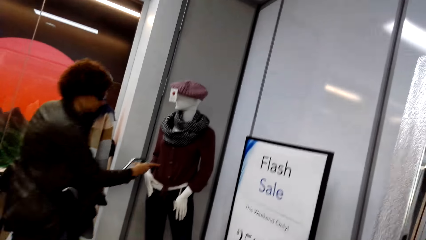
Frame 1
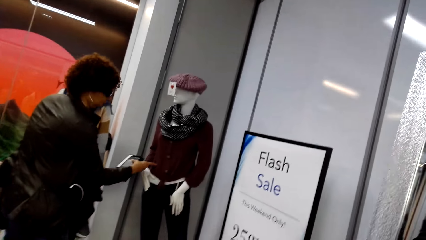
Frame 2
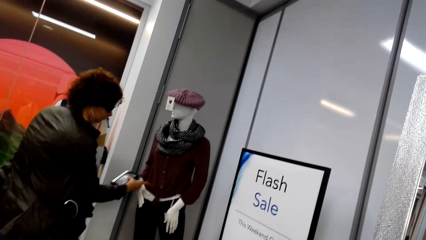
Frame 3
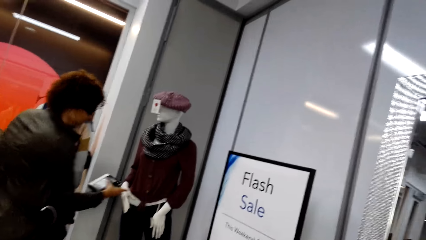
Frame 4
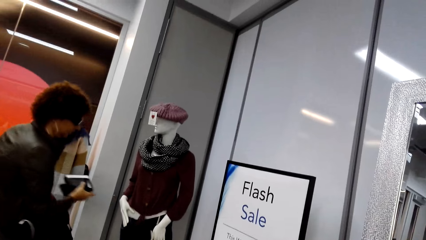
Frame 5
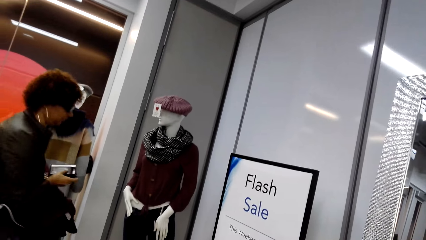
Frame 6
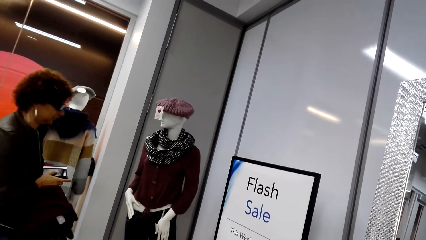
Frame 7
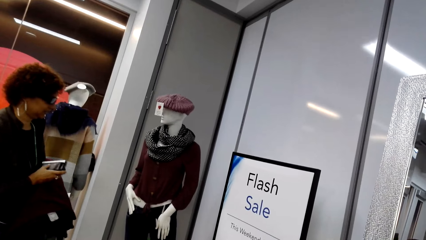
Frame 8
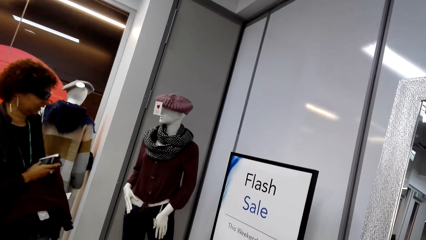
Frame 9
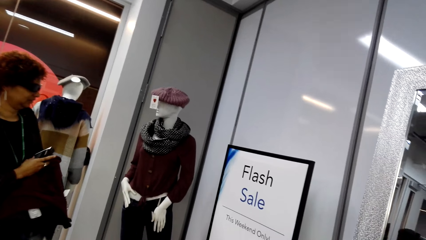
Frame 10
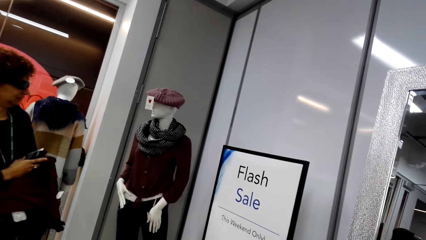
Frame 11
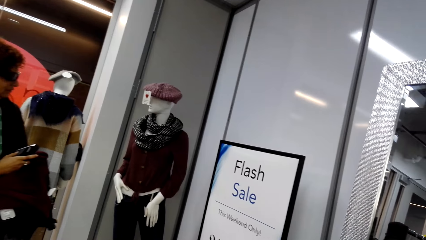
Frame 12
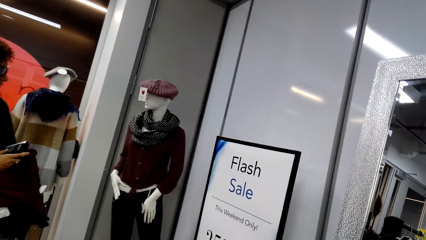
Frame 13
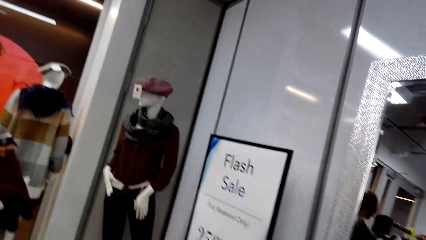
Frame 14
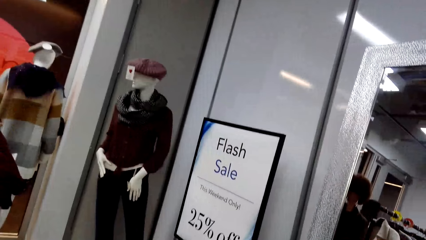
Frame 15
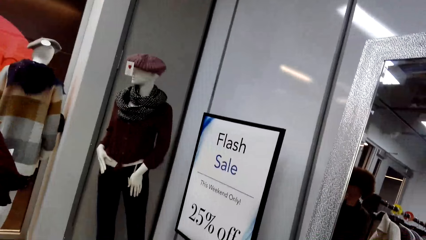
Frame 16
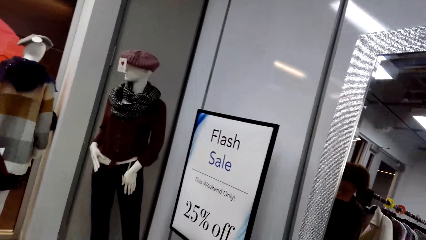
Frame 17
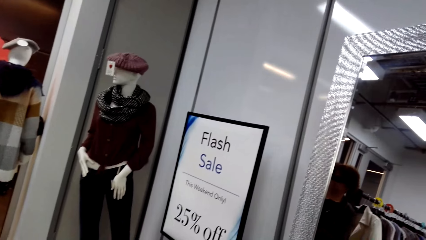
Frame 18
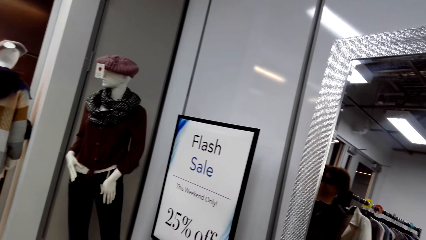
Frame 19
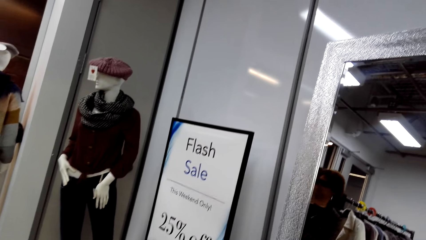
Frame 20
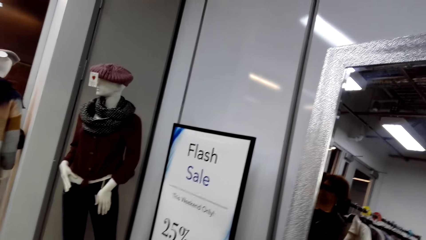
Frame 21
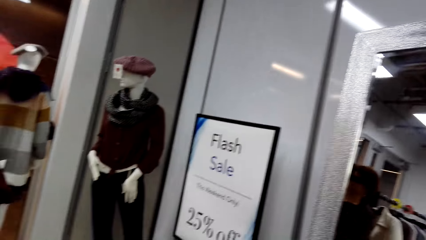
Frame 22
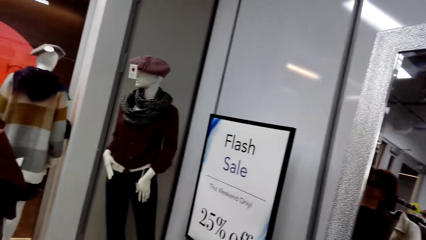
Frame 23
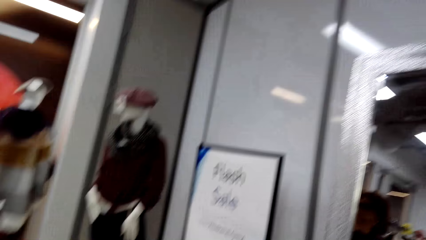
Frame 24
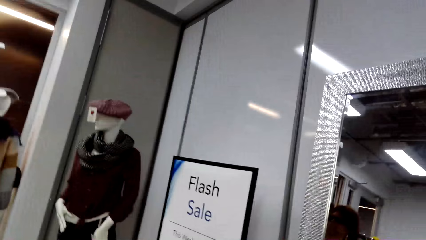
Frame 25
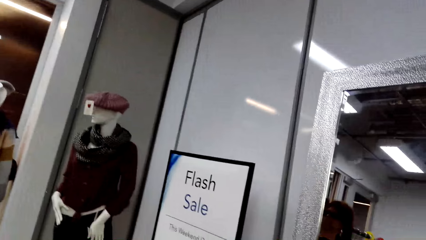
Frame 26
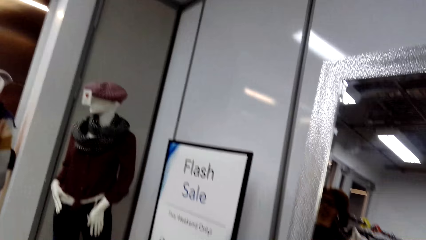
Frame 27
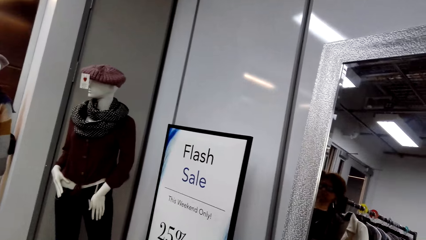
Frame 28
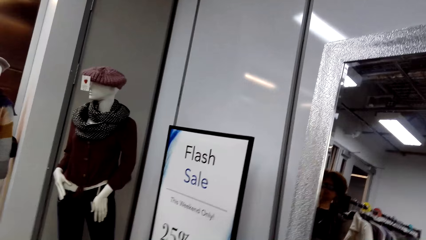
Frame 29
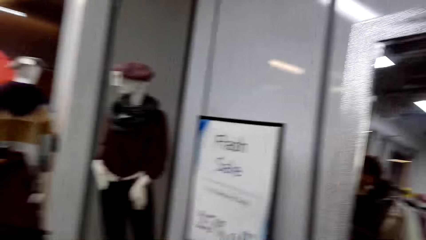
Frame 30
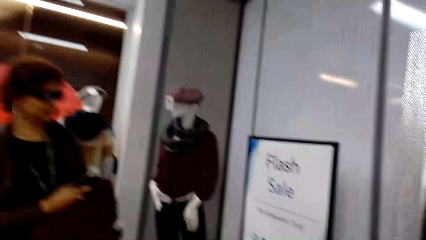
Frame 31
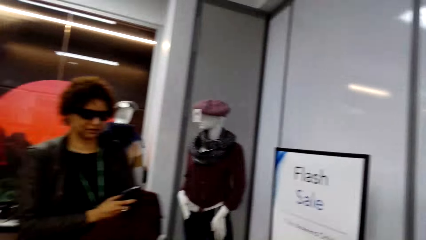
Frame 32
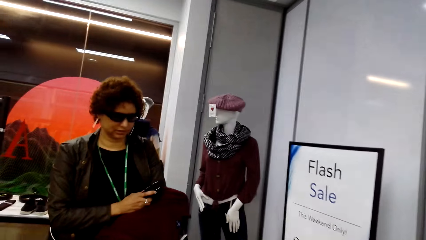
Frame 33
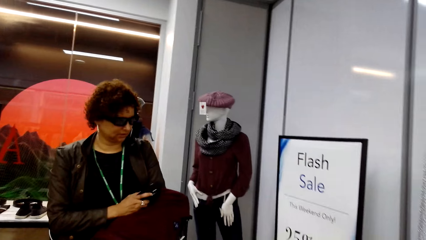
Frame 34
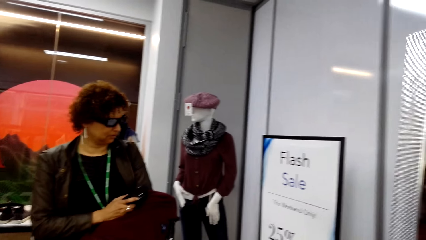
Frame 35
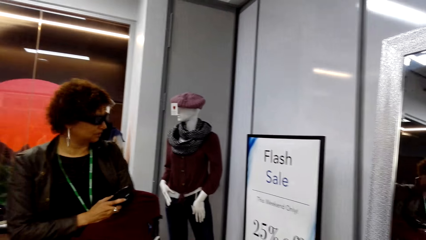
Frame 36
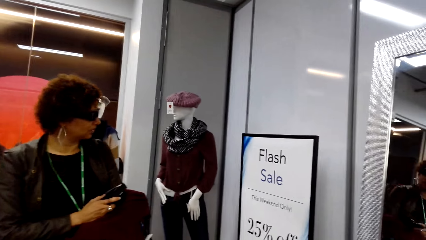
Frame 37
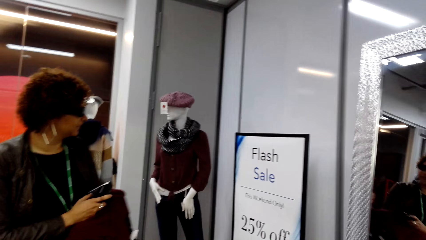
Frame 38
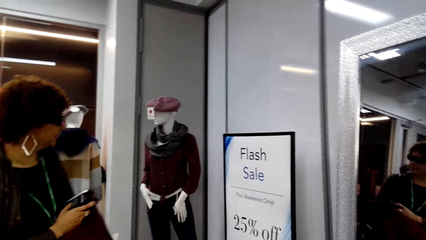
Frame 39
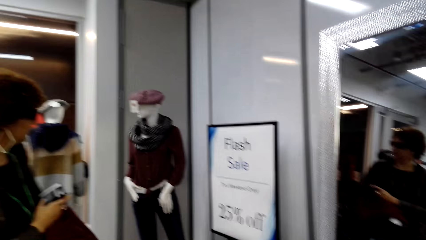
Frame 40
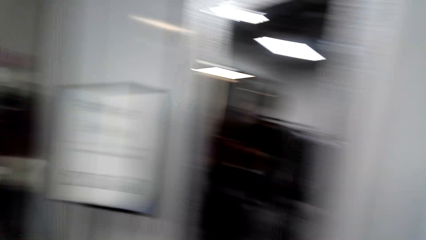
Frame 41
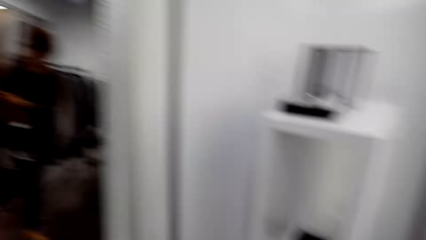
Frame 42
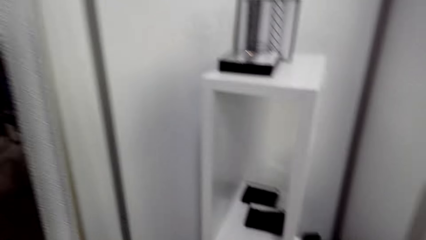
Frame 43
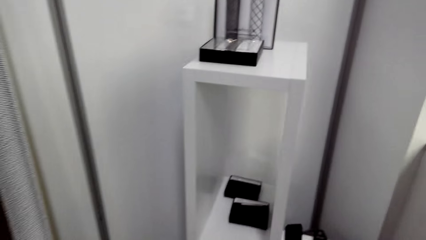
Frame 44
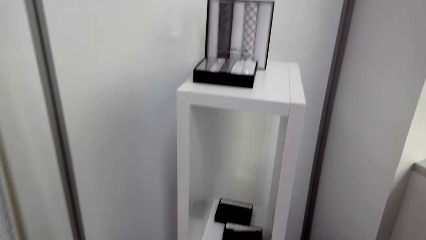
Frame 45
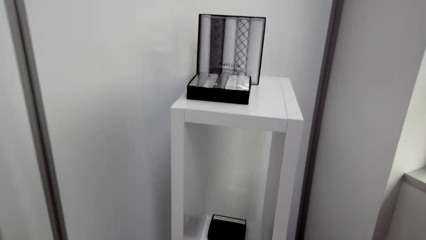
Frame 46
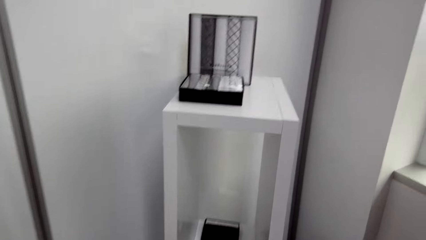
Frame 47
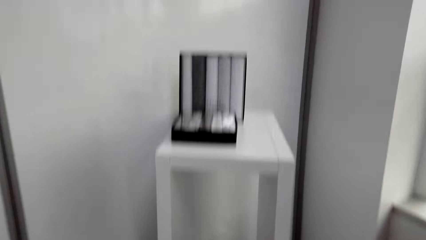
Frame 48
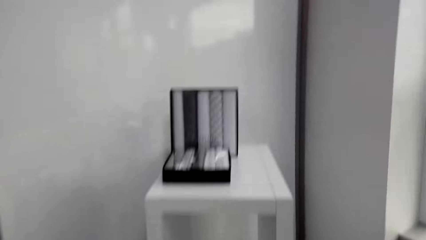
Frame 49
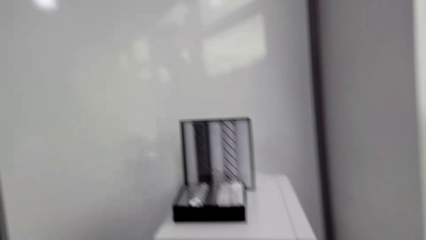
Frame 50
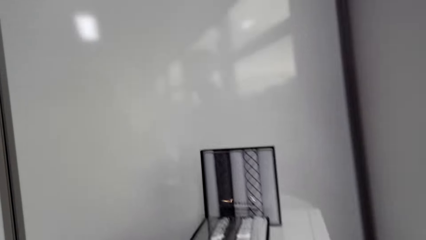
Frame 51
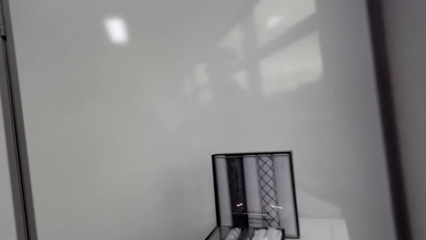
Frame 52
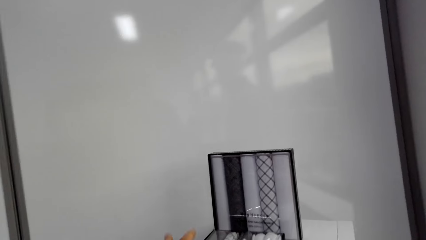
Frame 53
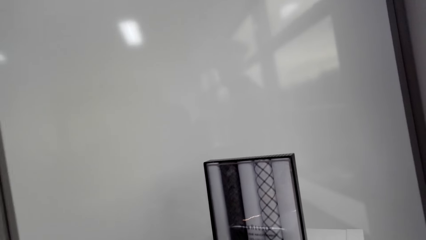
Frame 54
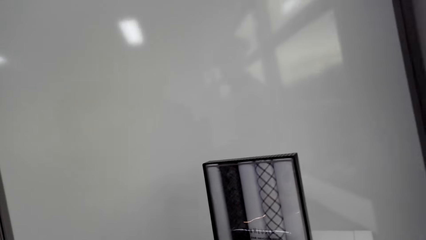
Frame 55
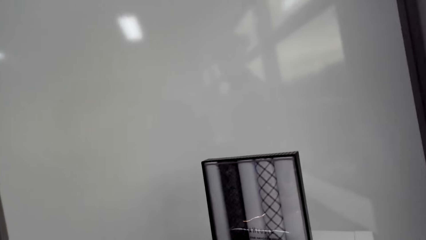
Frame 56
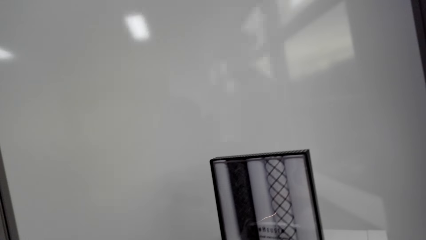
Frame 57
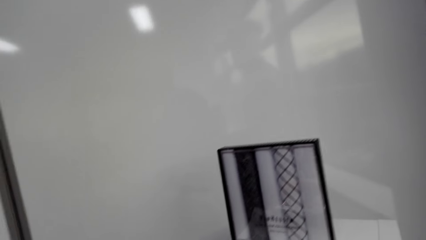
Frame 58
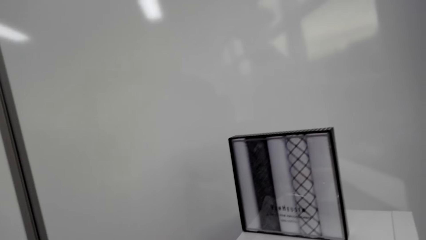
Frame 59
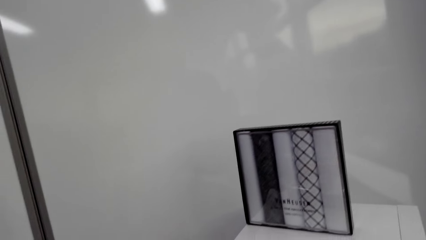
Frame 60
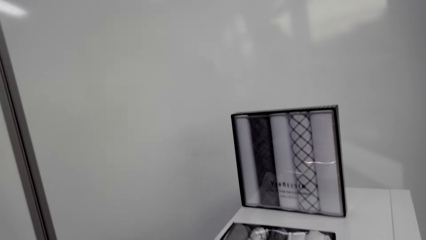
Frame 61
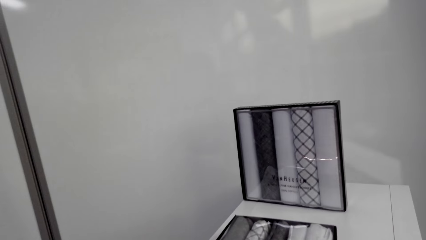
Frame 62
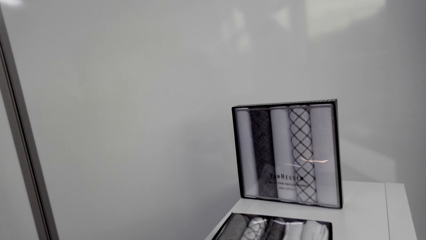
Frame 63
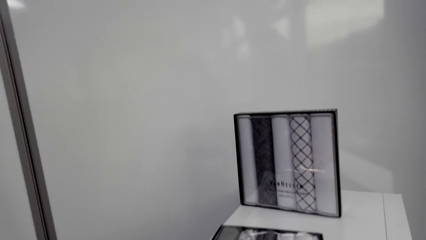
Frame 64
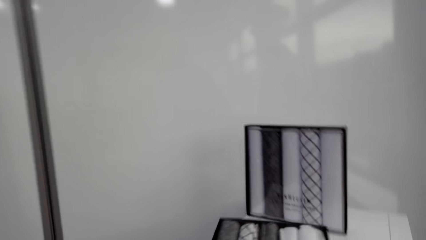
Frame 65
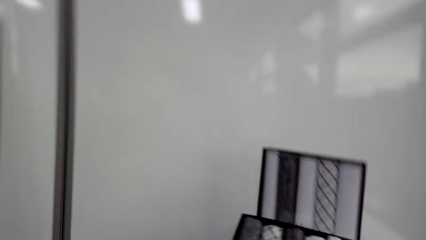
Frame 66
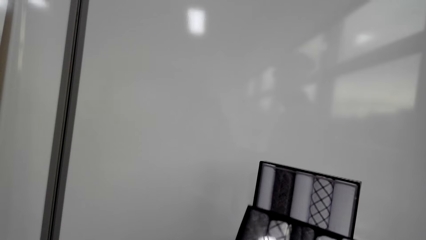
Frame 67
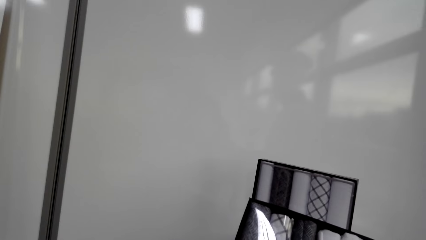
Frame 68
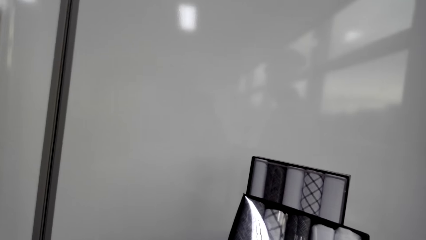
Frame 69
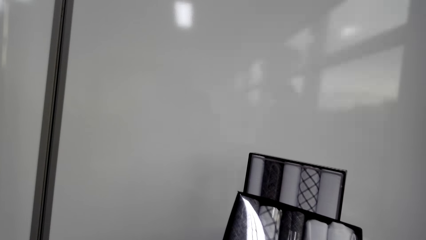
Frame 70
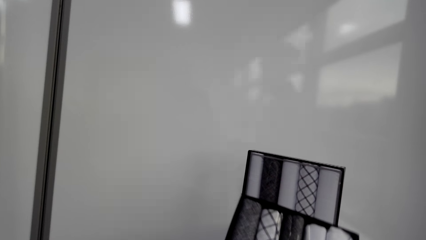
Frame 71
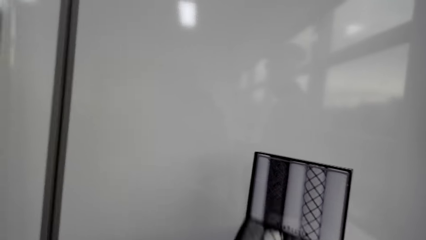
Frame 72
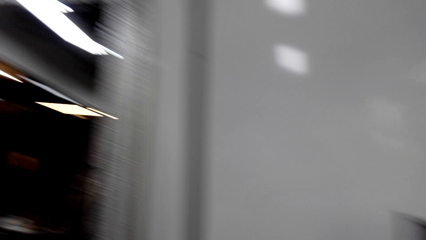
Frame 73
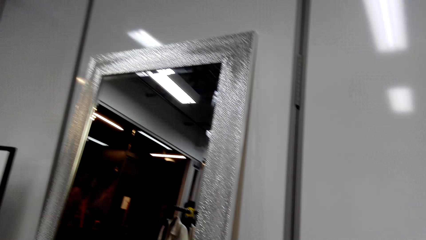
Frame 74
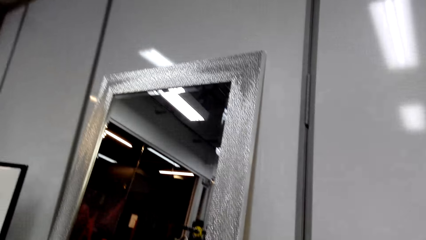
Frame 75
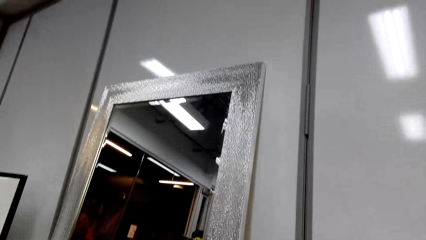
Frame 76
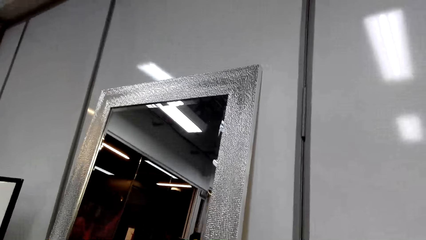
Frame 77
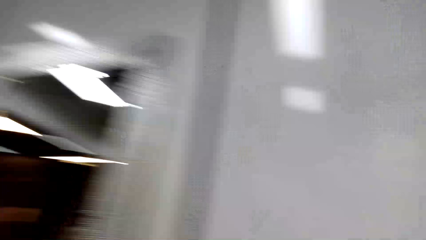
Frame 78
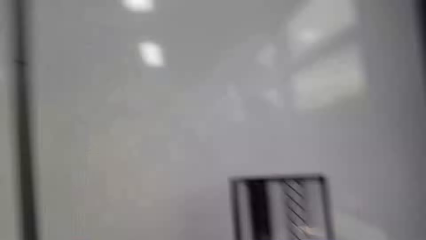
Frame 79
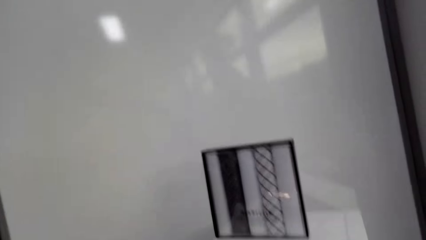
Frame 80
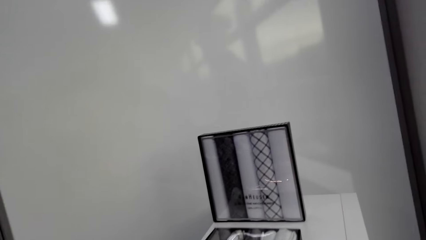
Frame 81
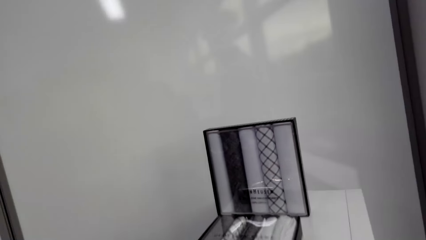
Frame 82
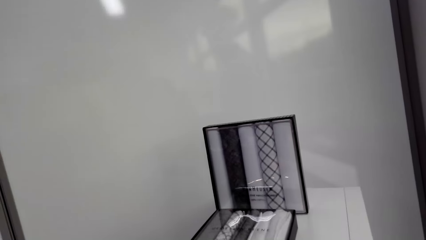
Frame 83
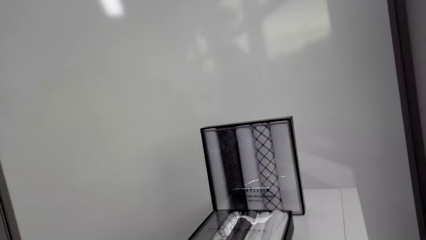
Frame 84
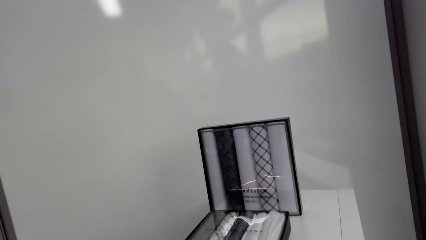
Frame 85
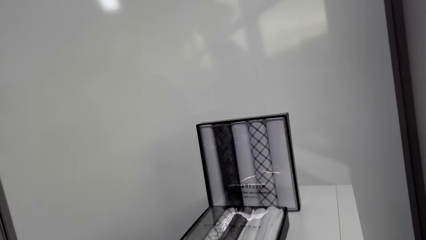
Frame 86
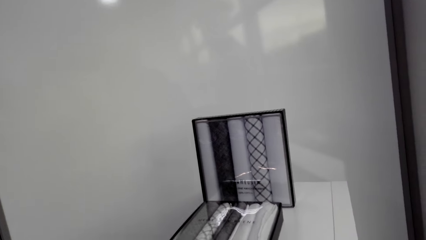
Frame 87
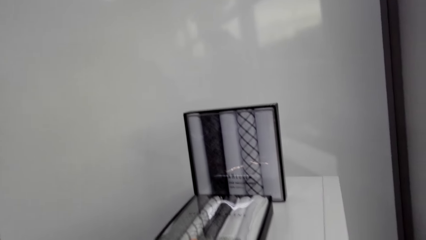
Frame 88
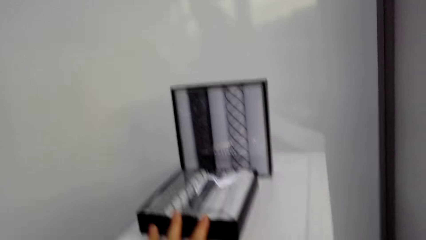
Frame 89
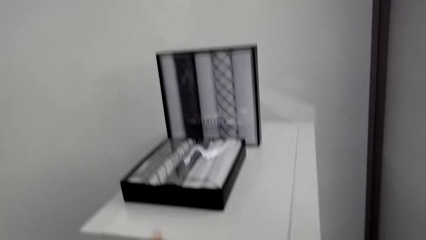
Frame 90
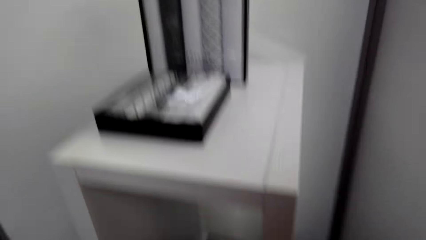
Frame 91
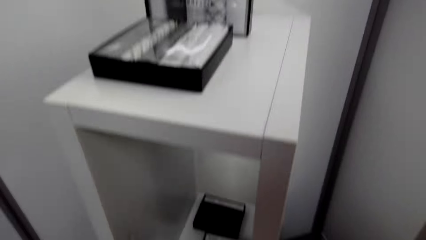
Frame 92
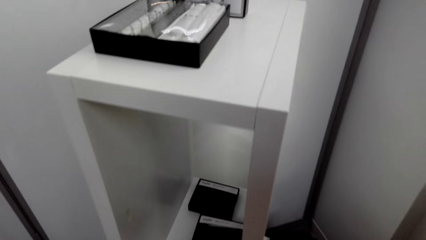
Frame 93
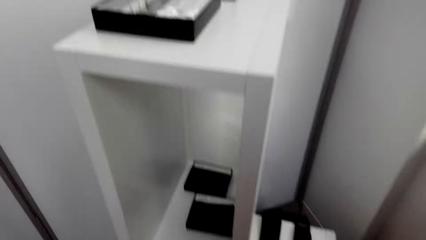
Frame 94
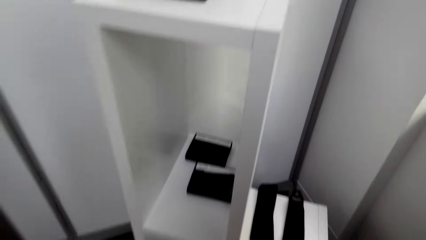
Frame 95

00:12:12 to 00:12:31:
The camera wearer looks at a woman. They point at something. The woman gestures with her hand. The woman holds the phone. The camera wearer looks at the mannequin. They look at the shelf. They feel a scarf material. They look at the box. They look at the plastic package and put down the plastic package. They look at the mirror. They move around the boutique. They look at the box.
